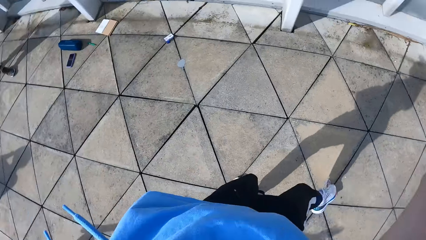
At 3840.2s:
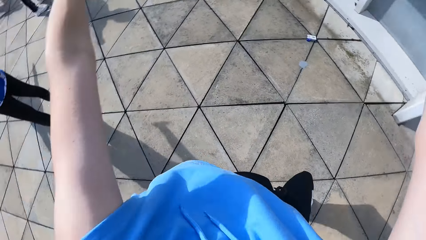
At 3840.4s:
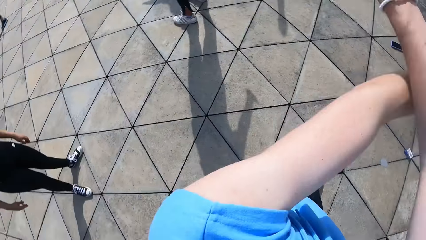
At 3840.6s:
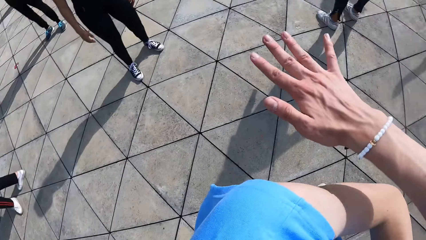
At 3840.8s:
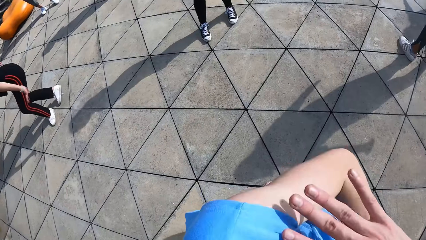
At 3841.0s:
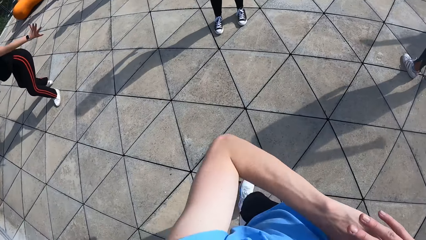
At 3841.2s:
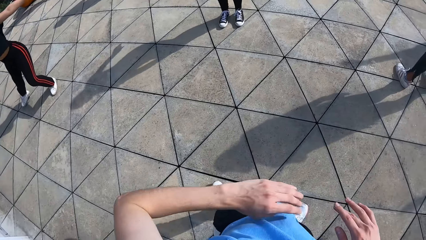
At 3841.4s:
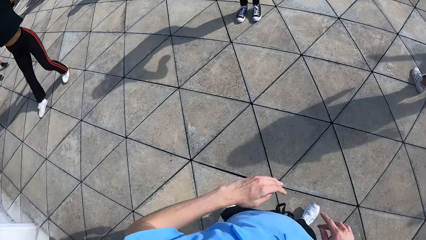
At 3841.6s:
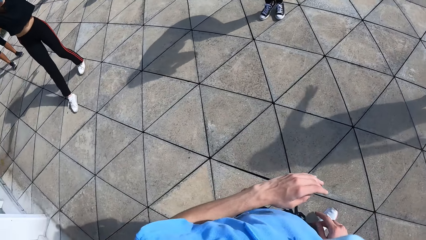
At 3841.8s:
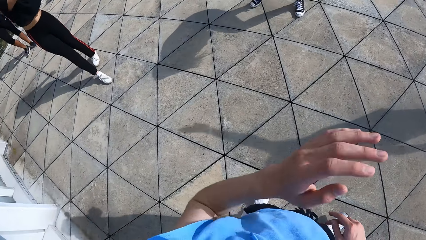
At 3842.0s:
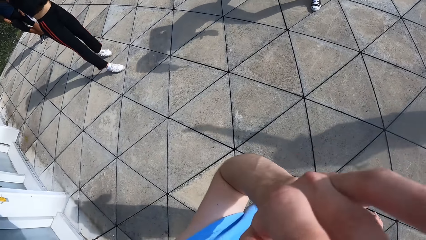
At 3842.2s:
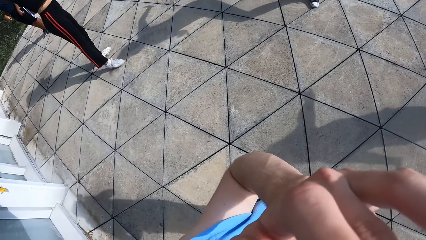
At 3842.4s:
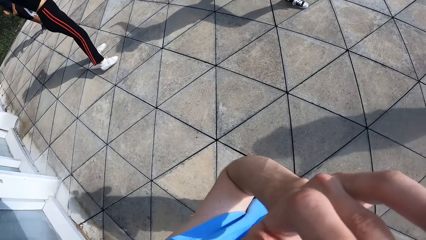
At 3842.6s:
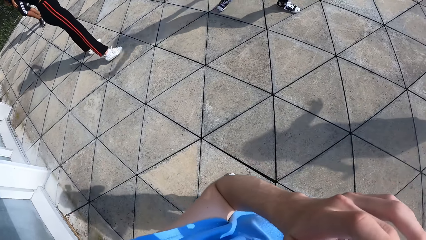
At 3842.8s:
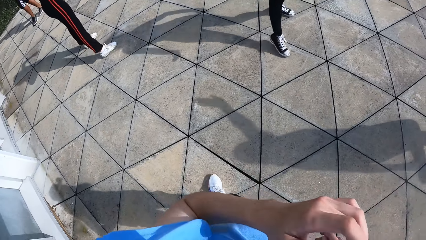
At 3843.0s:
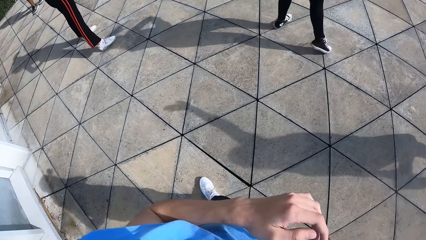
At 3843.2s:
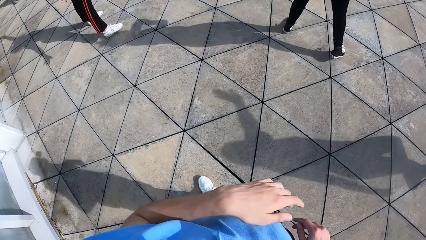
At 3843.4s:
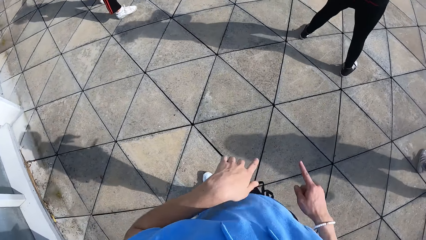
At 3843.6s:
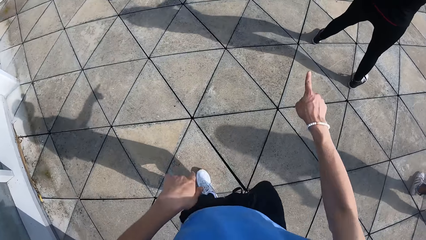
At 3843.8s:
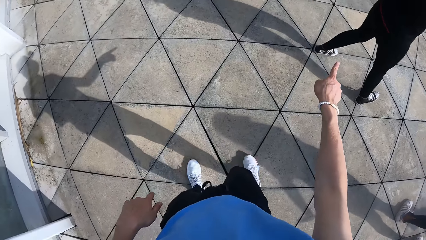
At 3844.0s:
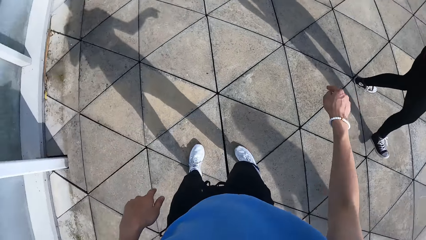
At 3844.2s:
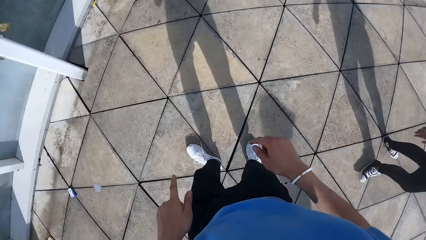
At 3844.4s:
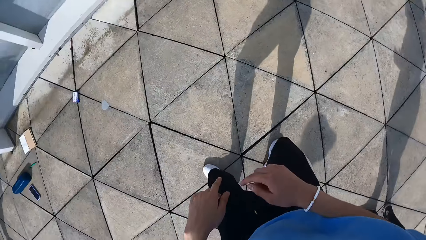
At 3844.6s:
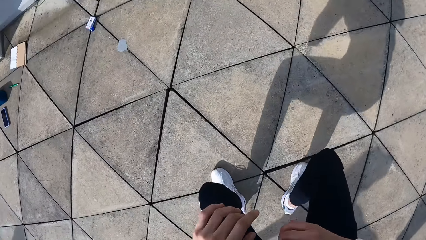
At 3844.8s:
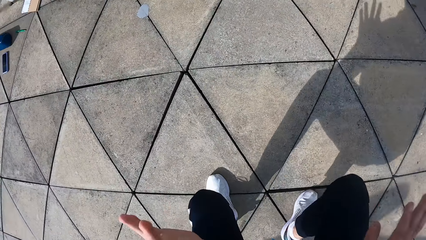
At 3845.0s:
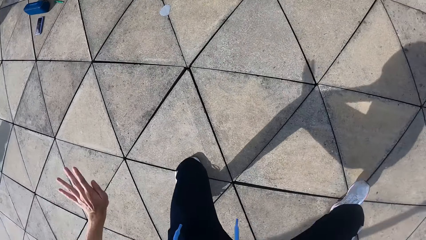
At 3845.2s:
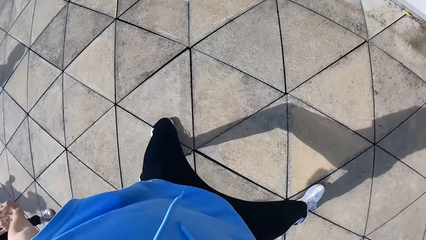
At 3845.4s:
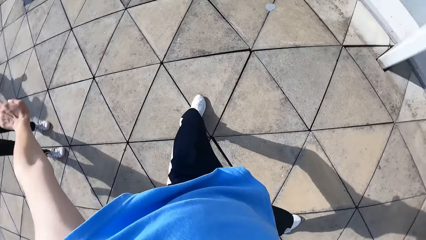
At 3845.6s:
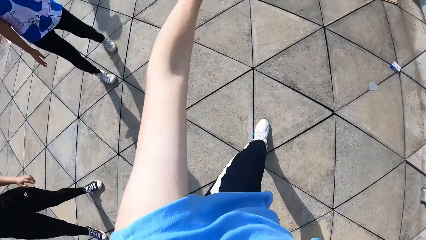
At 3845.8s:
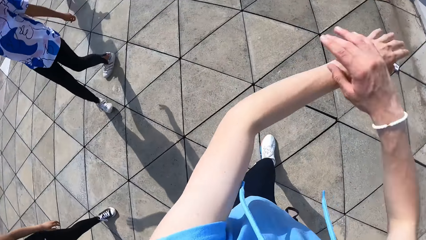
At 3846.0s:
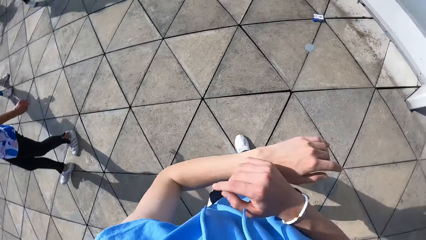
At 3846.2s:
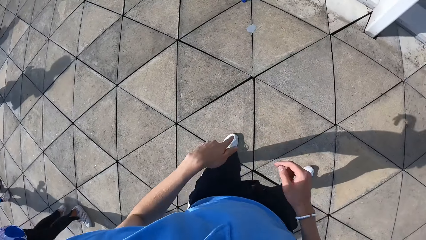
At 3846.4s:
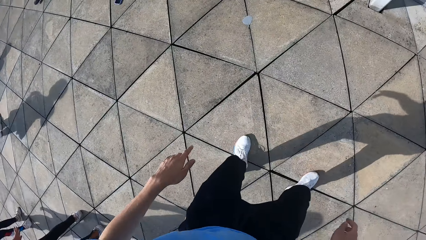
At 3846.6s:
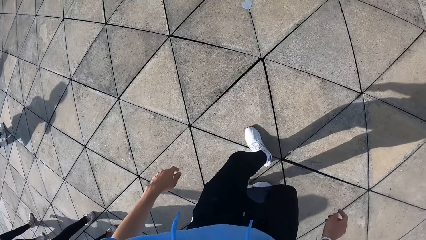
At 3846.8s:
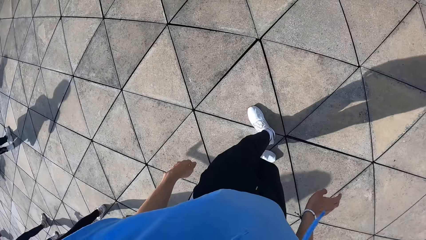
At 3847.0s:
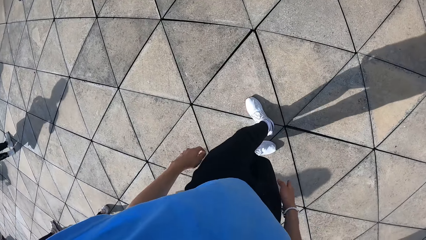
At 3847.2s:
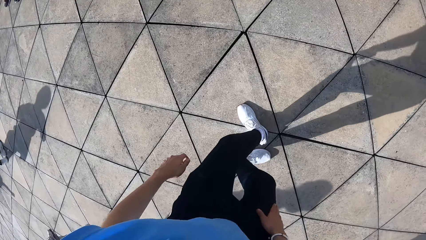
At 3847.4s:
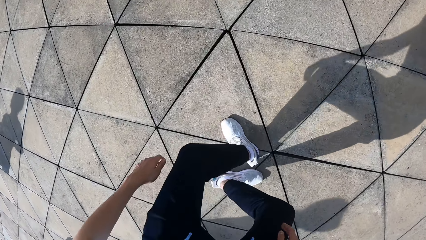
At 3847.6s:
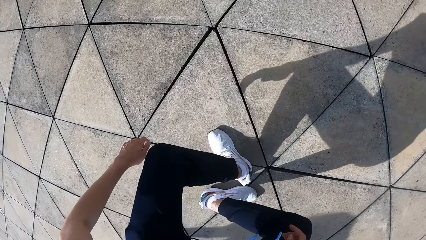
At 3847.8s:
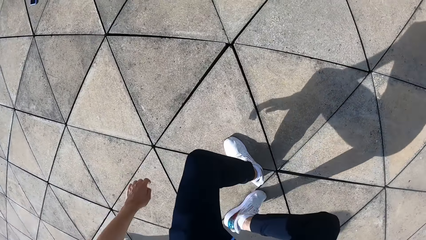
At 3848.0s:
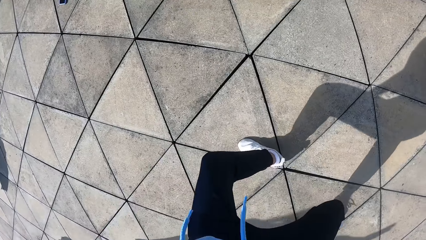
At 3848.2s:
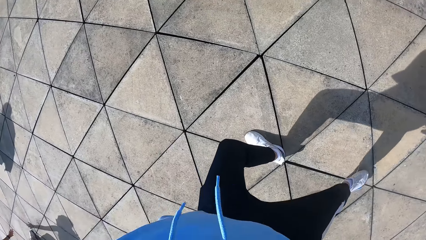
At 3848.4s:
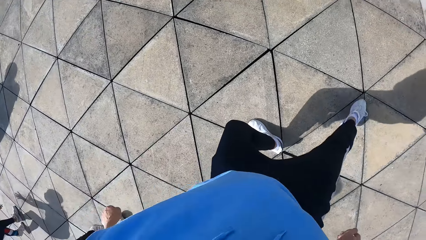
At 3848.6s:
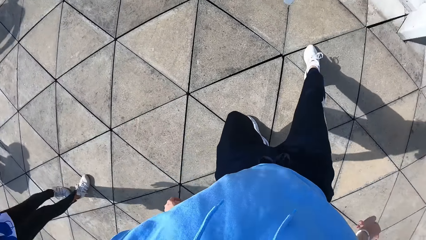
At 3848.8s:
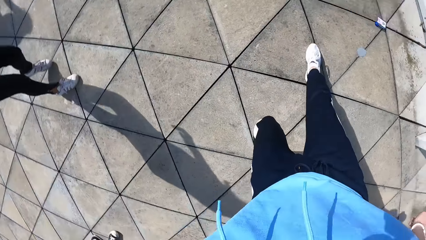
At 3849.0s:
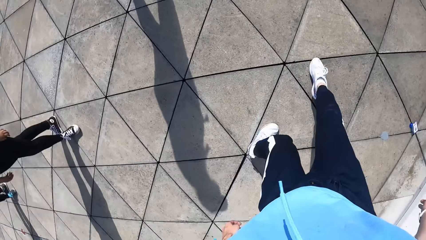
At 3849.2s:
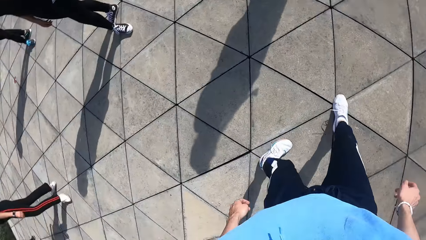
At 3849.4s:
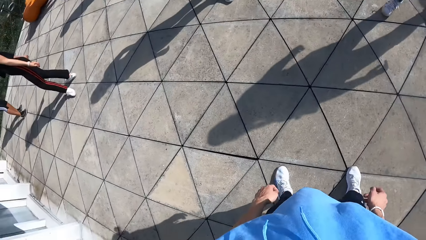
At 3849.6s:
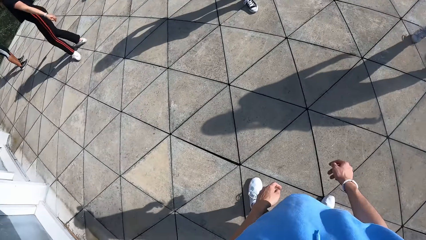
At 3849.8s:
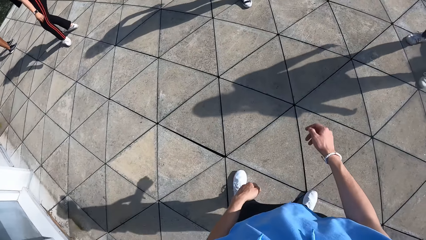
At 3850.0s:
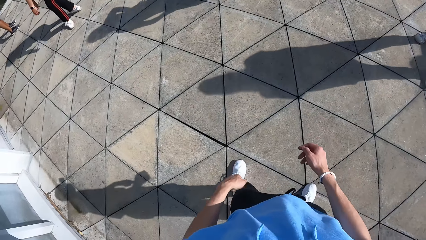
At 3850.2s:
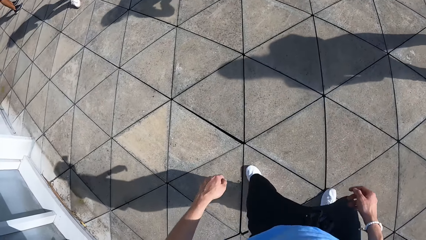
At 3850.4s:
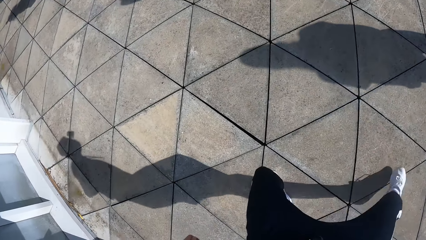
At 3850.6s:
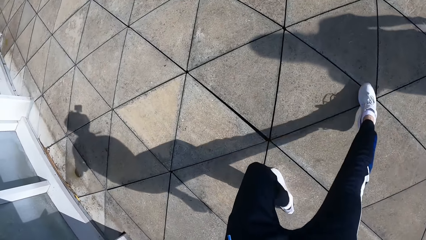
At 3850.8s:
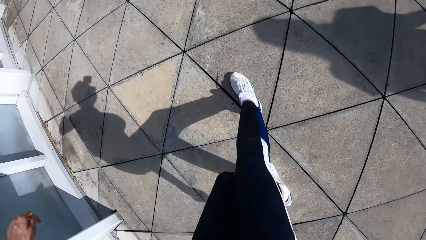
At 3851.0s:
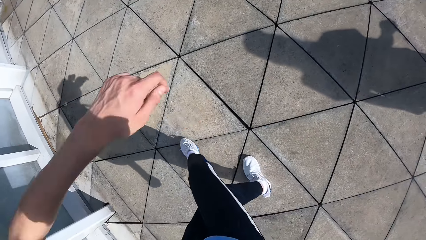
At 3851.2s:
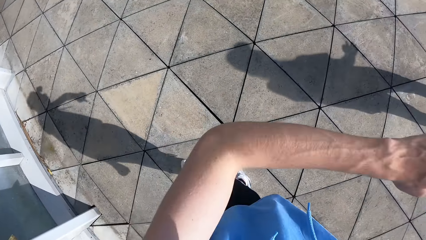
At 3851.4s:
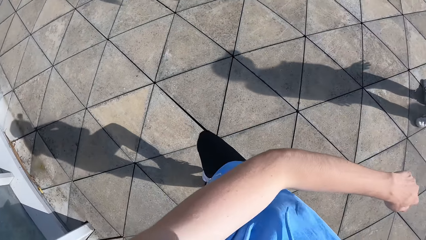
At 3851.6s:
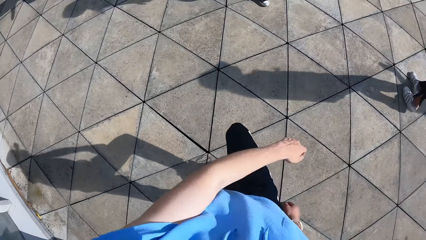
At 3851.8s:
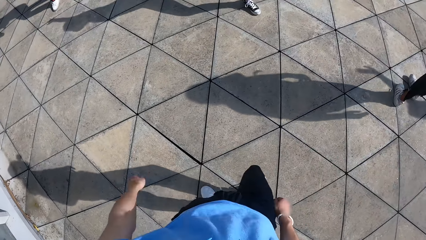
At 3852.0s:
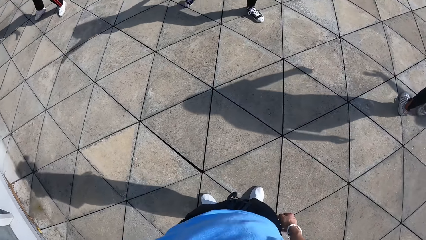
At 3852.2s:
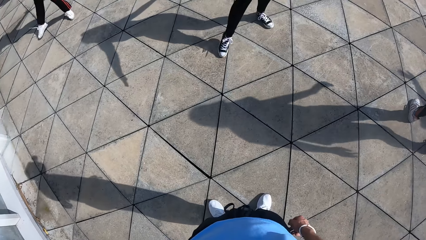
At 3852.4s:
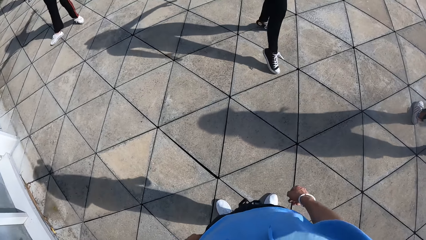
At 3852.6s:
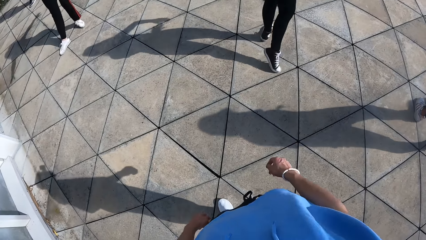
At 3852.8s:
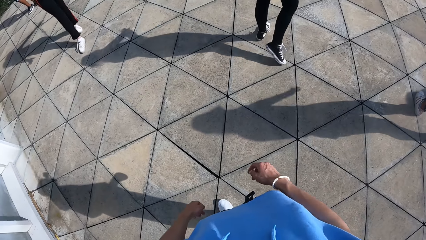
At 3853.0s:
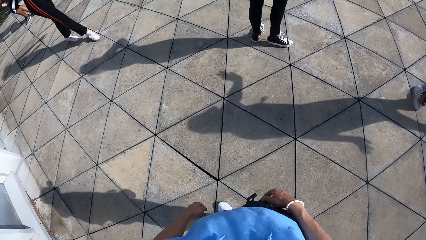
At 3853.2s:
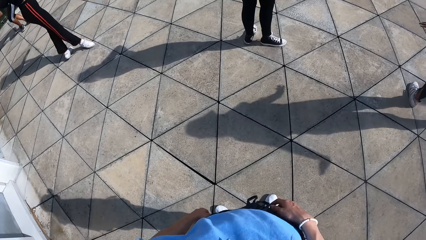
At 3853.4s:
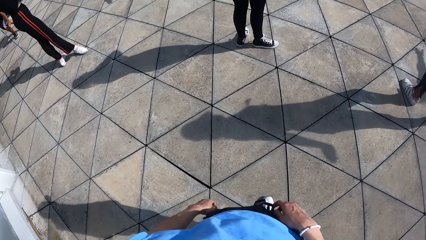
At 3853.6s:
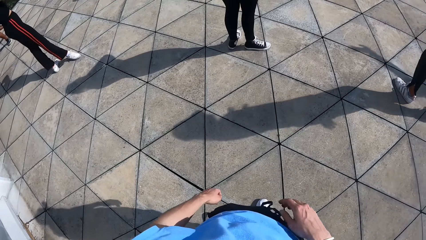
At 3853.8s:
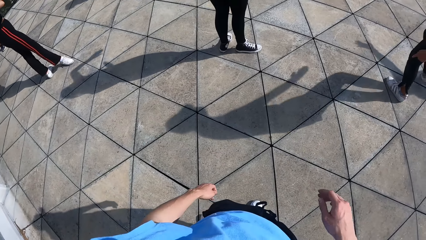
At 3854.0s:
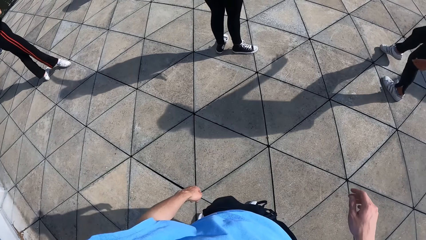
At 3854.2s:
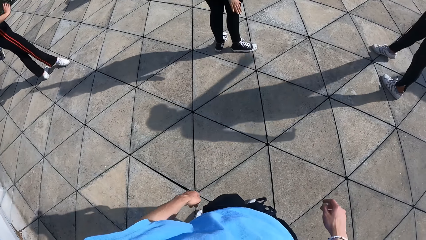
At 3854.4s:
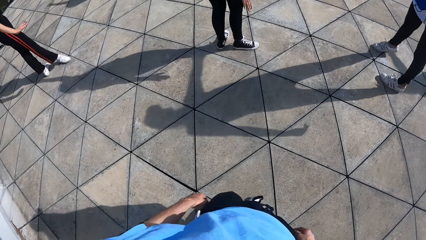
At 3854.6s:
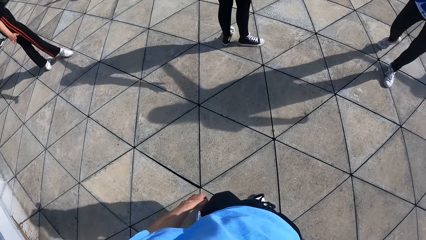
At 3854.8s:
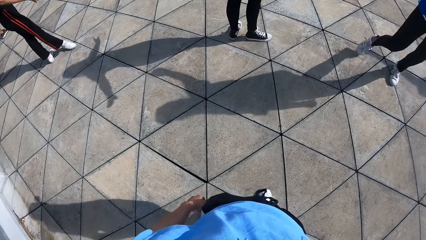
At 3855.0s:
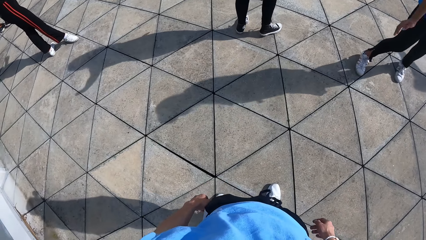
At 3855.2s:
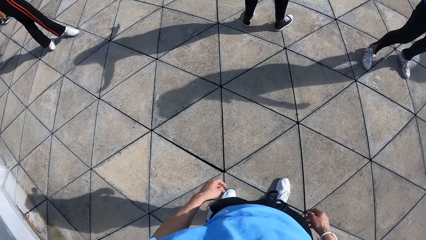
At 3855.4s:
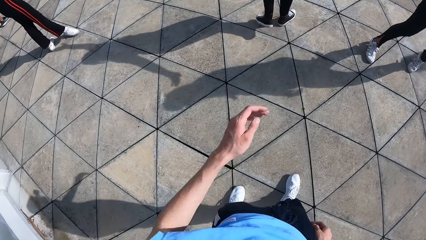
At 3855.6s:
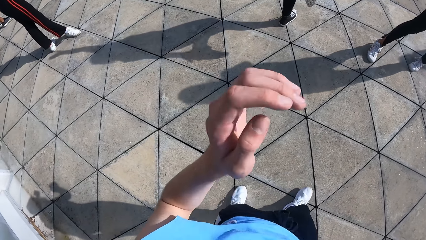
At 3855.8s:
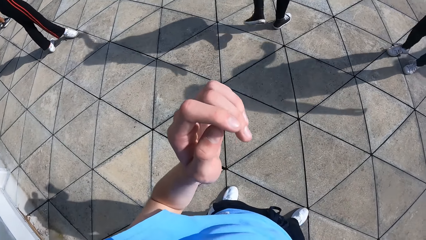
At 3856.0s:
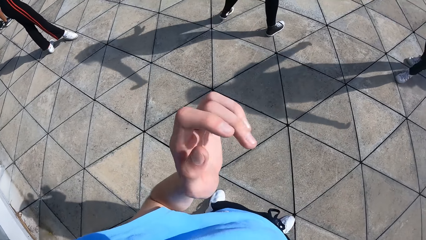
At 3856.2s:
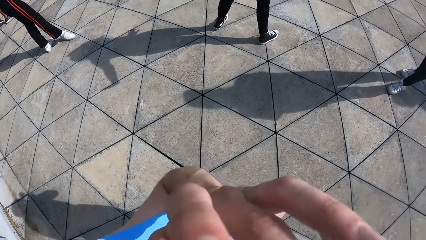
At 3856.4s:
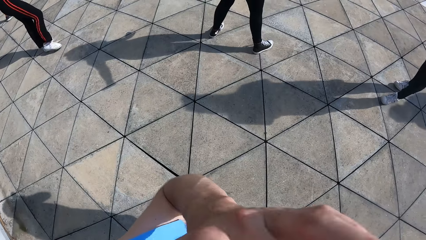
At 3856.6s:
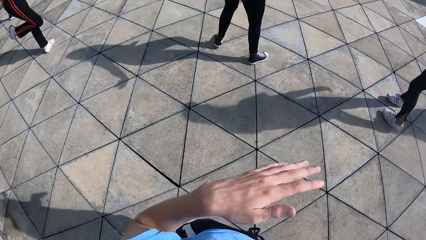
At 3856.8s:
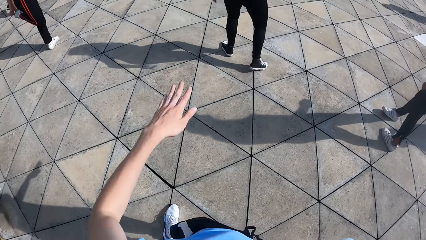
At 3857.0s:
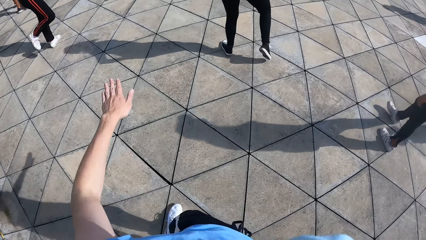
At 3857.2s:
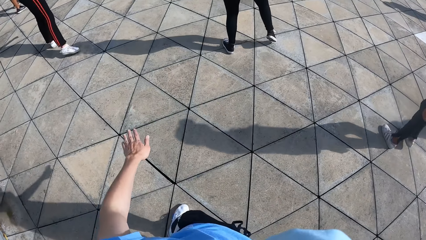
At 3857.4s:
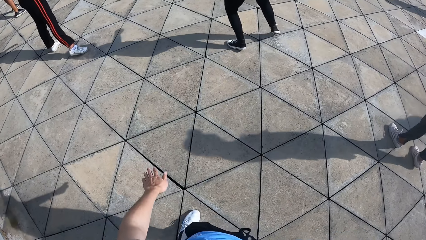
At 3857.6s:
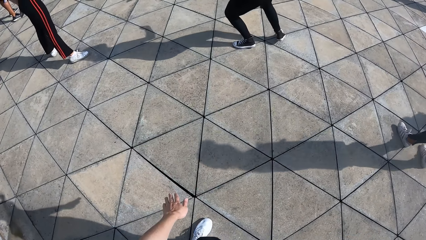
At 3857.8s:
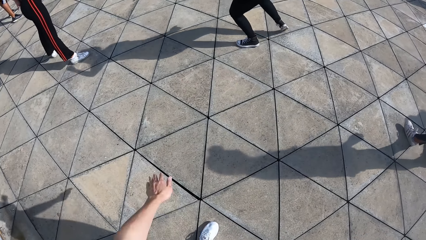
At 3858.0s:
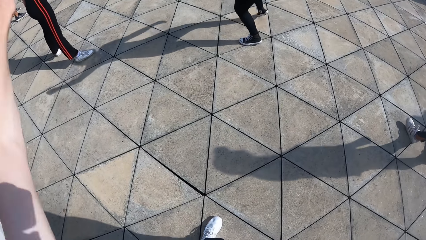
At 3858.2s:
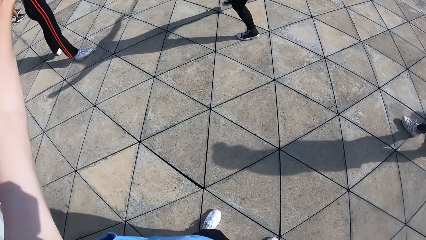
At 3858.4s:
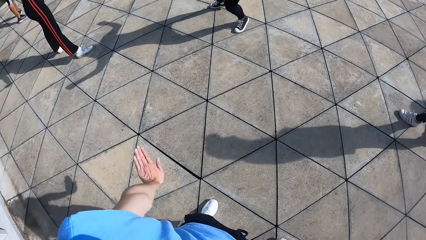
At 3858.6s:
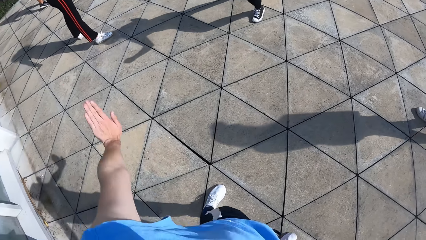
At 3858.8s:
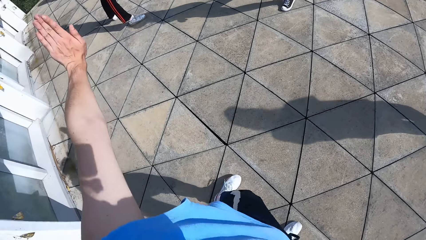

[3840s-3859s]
The camera wearer touches his face with his left hand. A woman does some dance moves. Another woman does some dance moves. The camera wearer makes a hand gesture with his right hand. He teaches some dance moves. He dances with the group of people. The other woman does some dance moves. The first woman does some dance moves. Another woman does some dance moves. The camera wearer touches his face with his left hand. He interacts with the group of people. He does some dance moves.
